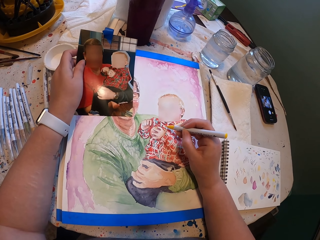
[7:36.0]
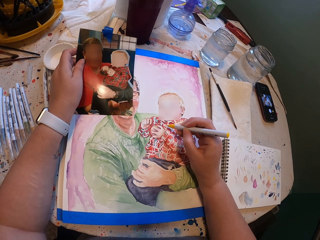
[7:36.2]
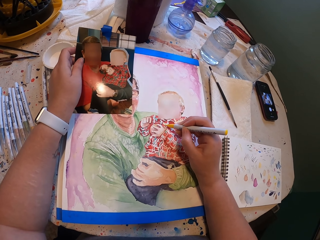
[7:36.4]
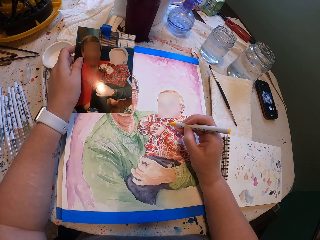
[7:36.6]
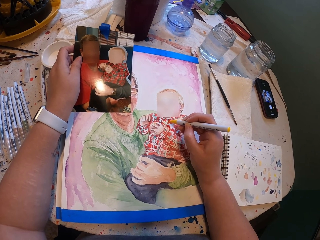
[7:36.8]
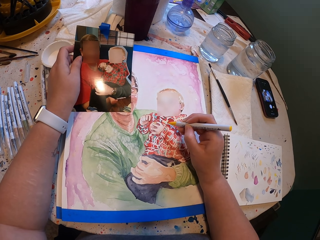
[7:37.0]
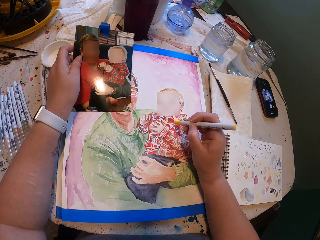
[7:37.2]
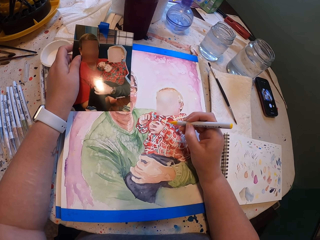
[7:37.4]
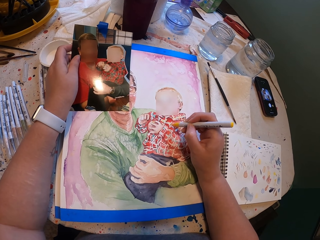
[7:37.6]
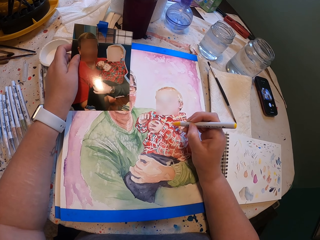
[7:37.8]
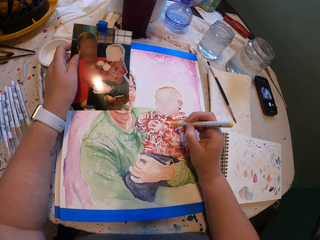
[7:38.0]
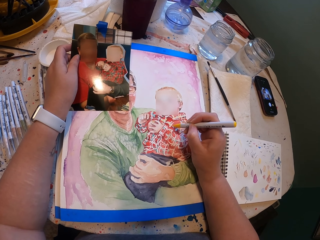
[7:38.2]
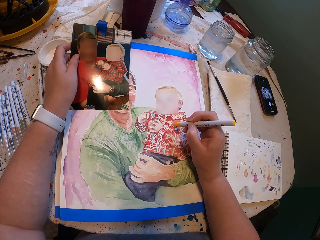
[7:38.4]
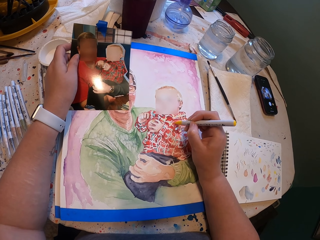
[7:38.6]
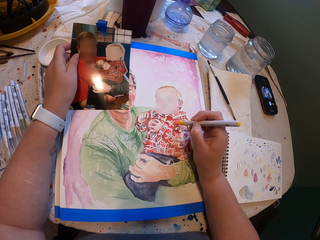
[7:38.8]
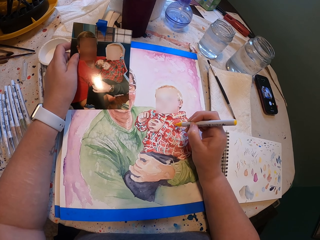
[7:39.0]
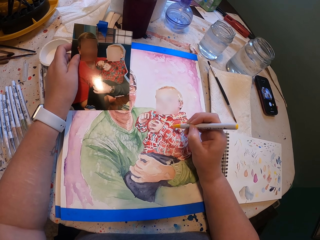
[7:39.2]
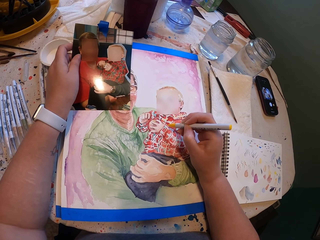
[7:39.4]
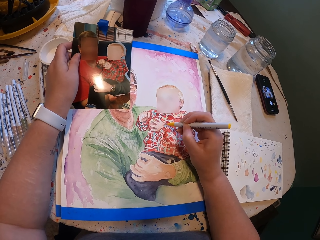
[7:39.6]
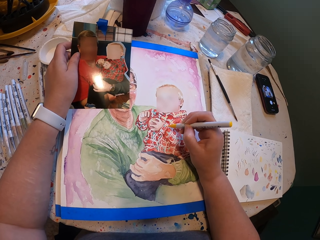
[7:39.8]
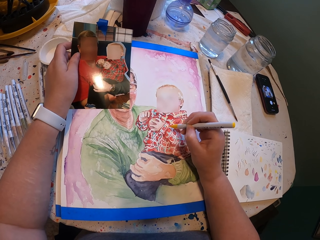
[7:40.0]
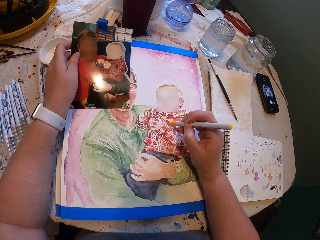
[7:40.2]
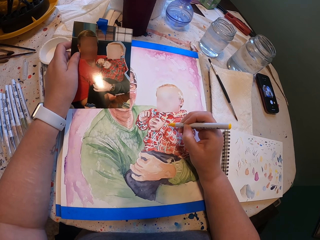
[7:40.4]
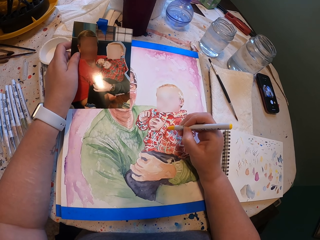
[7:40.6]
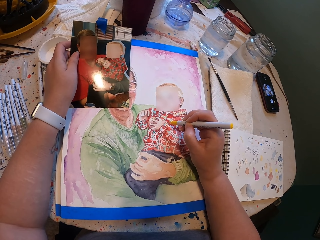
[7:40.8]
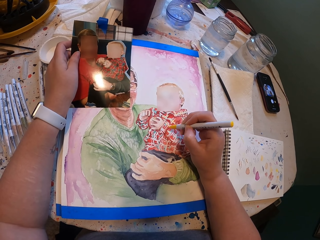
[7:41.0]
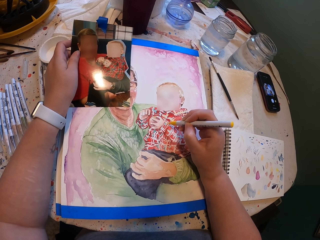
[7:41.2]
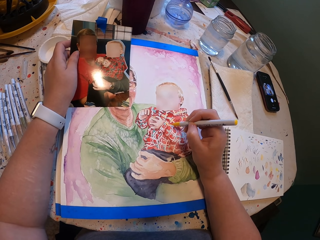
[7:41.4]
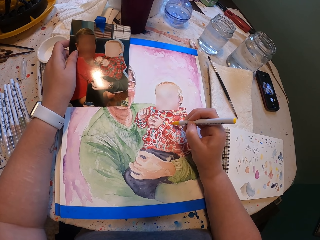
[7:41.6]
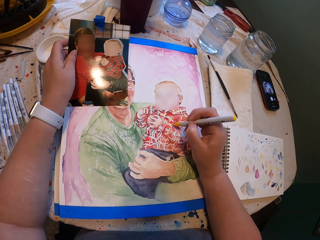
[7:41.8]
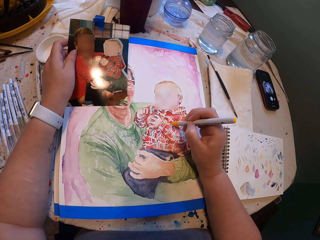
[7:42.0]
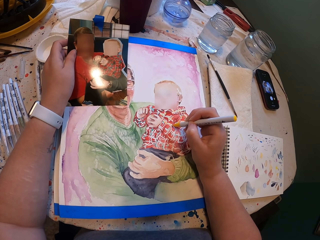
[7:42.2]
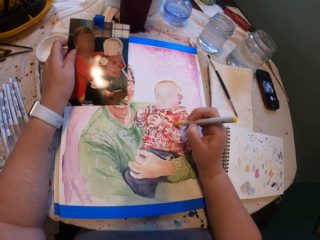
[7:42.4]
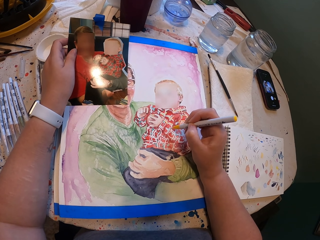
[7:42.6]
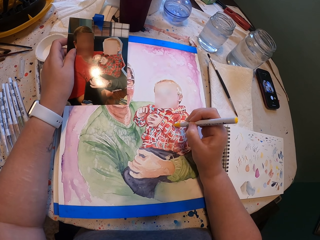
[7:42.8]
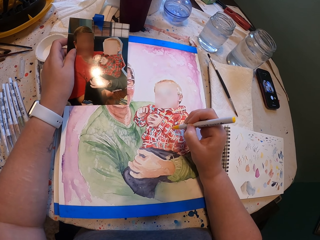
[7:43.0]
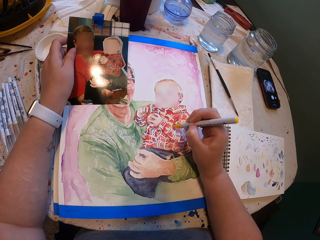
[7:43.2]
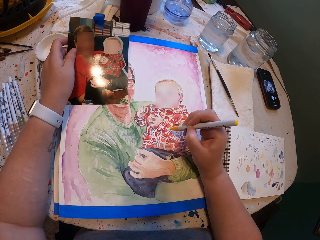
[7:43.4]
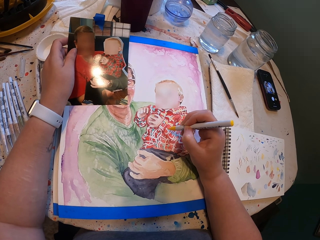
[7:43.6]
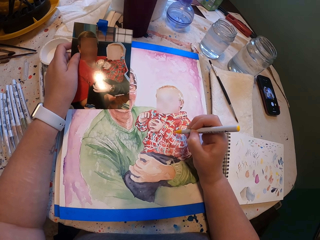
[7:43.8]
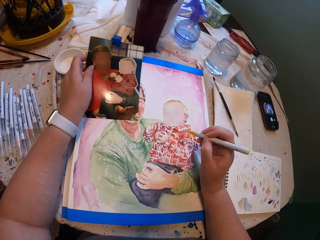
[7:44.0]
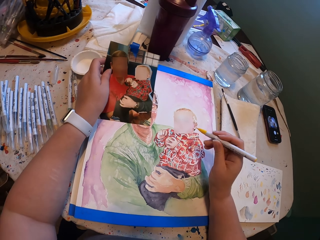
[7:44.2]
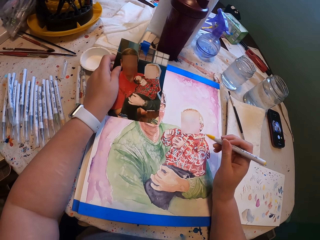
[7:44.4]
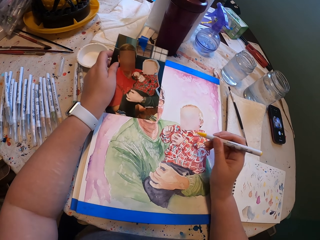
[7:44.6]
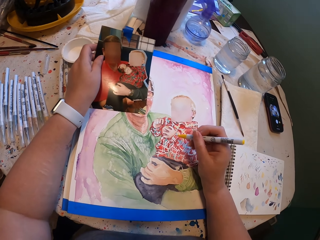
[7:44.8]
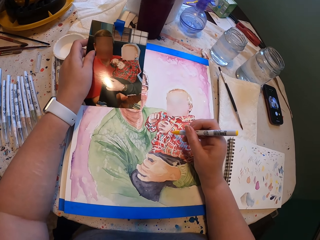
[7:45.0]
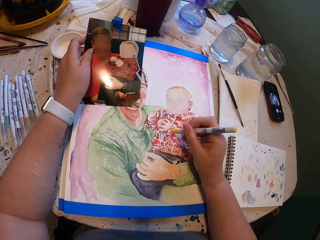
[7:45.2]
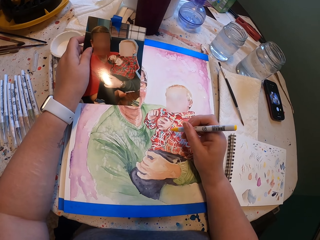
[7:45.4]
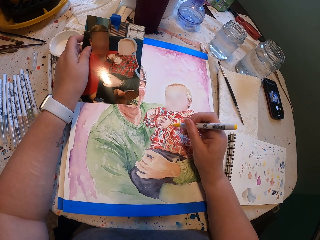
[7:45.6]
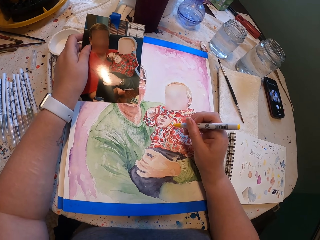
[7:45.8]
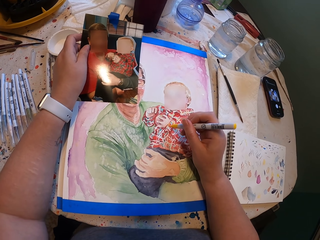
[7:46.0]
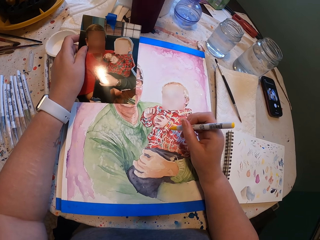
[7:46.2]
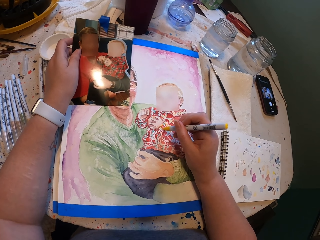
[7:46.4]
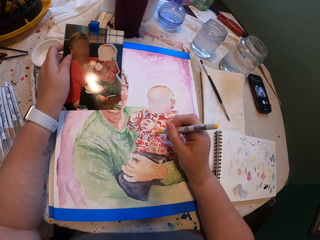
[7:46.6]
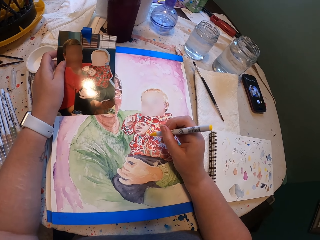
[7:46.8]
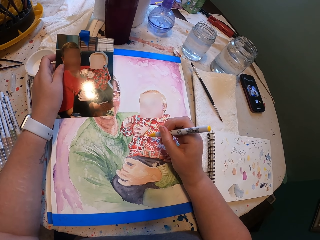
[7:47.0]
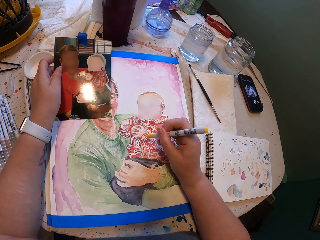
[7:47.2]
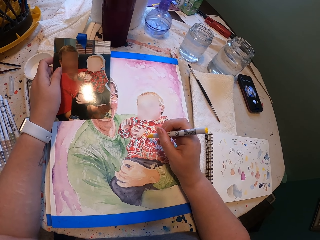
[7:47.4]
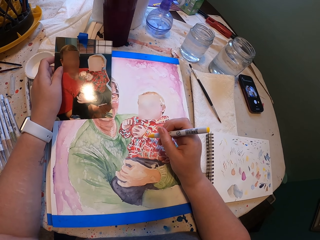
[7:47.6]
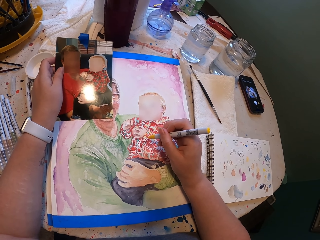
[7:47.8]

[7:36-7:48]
The camera wearer paints the picture.

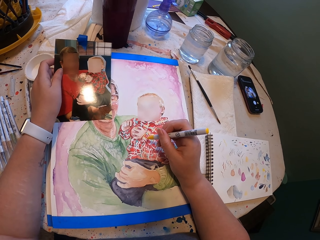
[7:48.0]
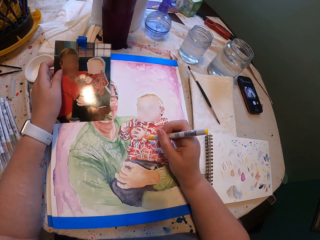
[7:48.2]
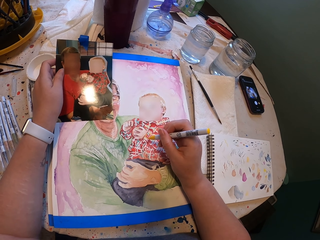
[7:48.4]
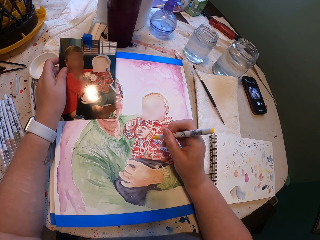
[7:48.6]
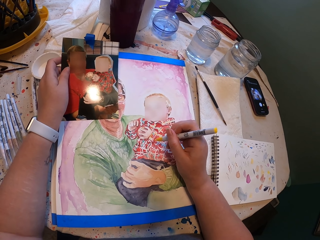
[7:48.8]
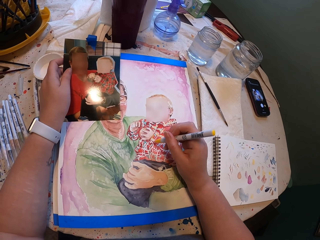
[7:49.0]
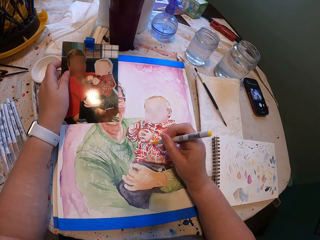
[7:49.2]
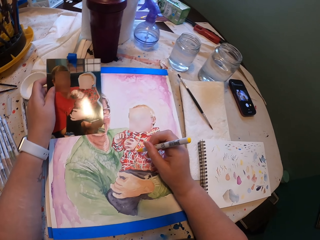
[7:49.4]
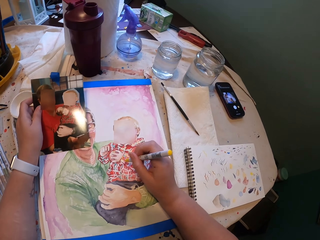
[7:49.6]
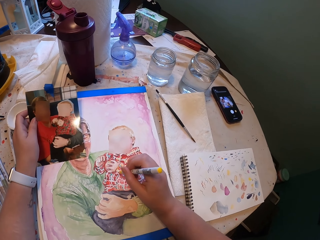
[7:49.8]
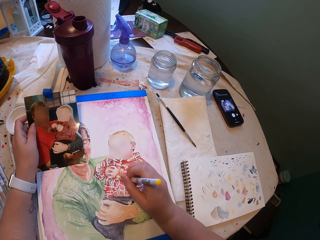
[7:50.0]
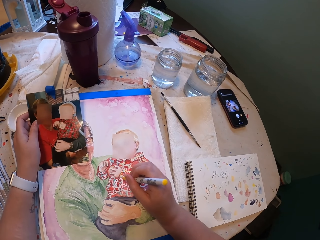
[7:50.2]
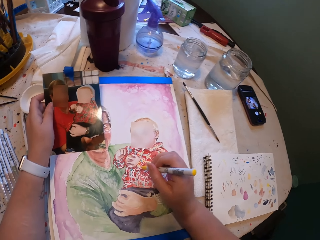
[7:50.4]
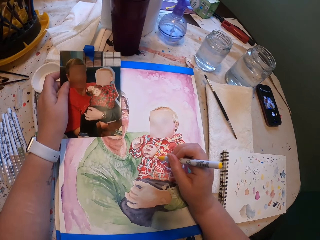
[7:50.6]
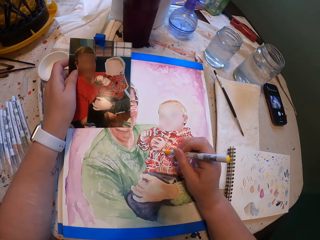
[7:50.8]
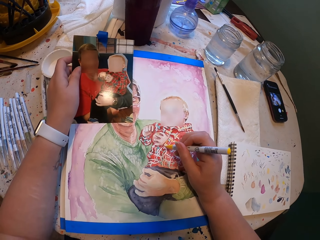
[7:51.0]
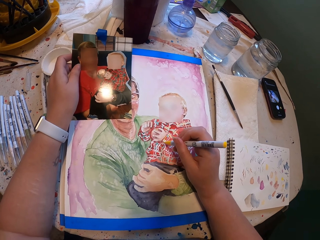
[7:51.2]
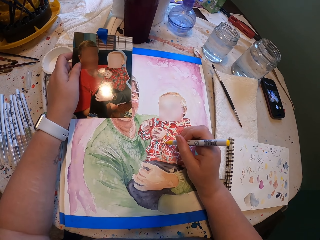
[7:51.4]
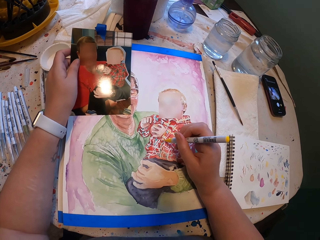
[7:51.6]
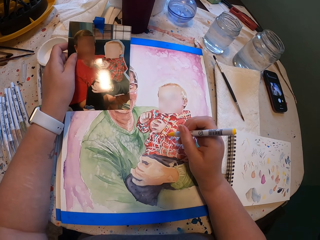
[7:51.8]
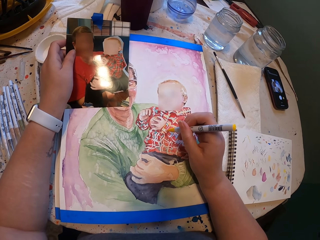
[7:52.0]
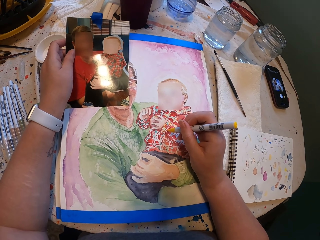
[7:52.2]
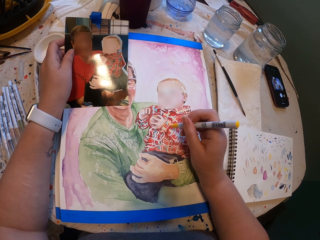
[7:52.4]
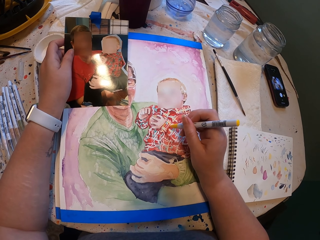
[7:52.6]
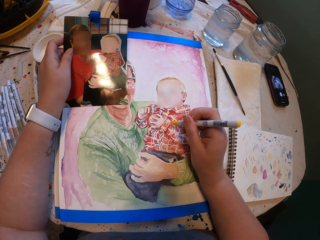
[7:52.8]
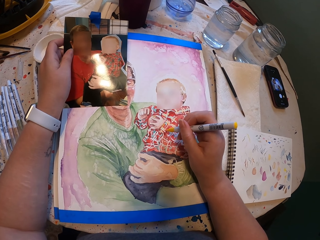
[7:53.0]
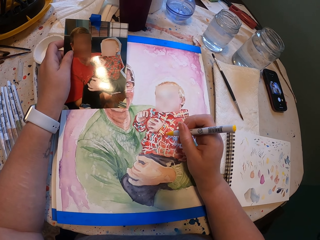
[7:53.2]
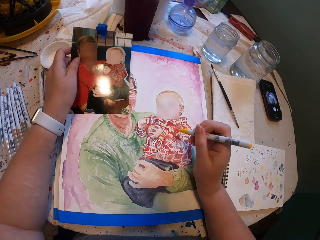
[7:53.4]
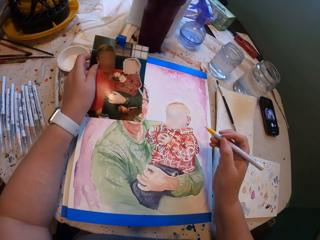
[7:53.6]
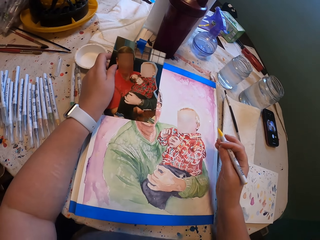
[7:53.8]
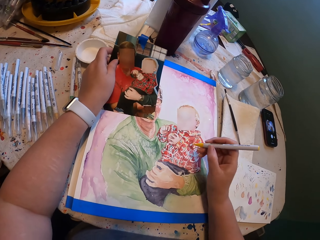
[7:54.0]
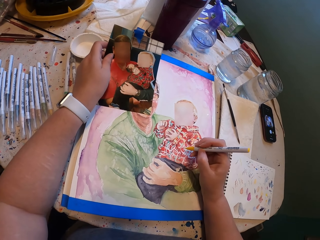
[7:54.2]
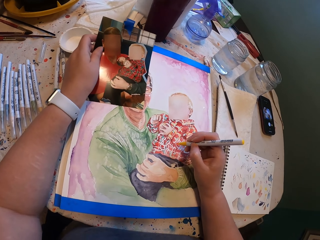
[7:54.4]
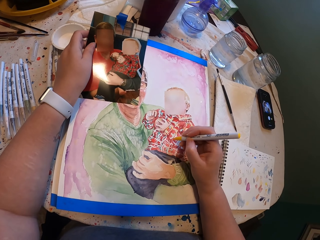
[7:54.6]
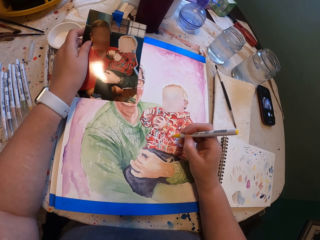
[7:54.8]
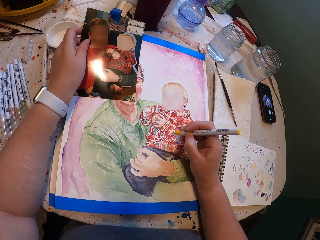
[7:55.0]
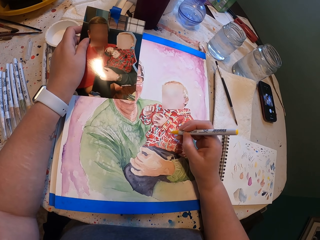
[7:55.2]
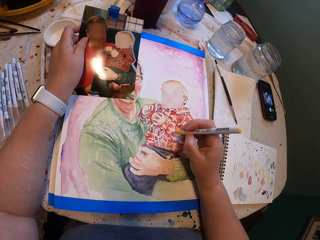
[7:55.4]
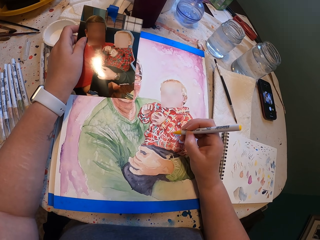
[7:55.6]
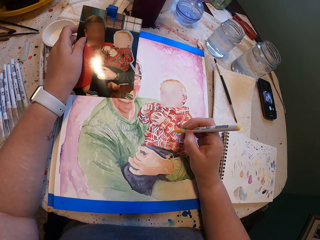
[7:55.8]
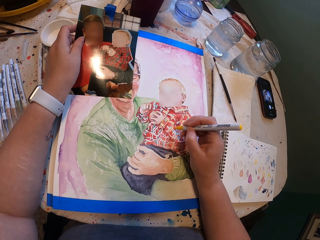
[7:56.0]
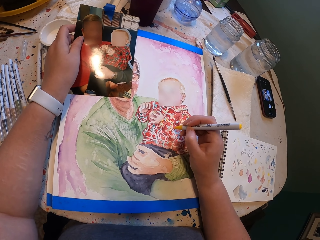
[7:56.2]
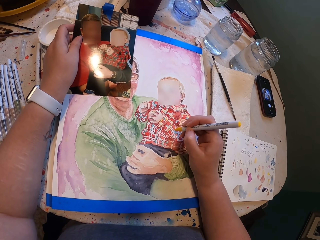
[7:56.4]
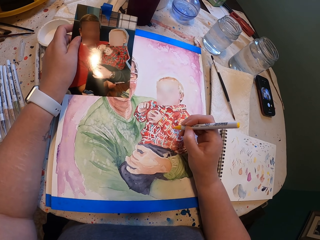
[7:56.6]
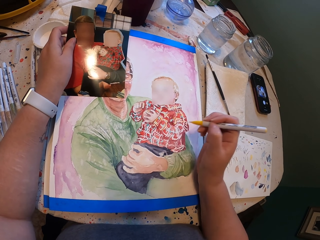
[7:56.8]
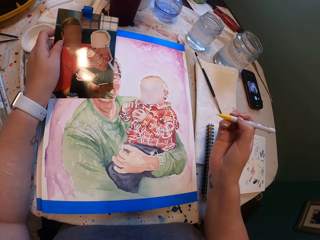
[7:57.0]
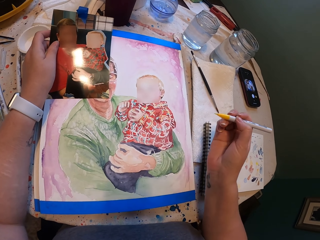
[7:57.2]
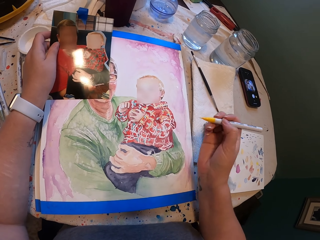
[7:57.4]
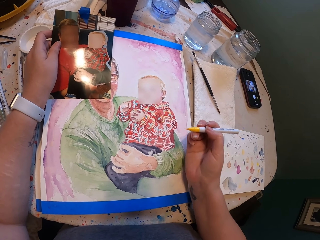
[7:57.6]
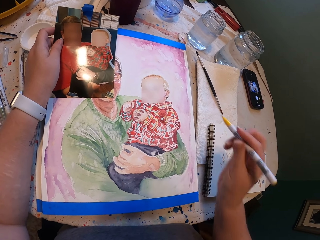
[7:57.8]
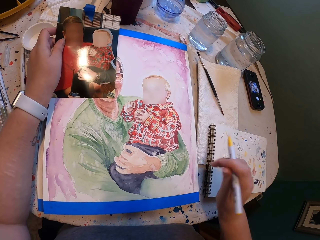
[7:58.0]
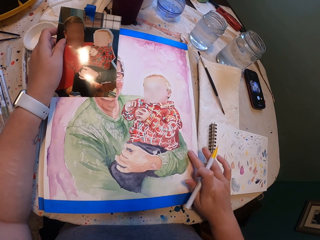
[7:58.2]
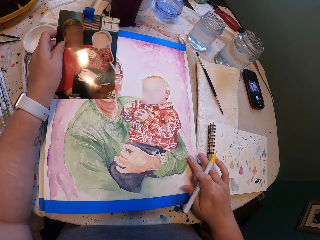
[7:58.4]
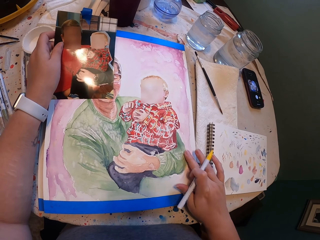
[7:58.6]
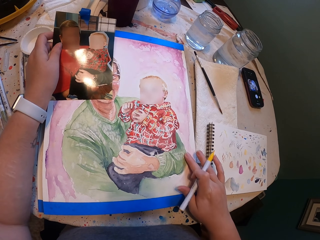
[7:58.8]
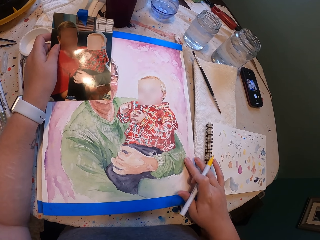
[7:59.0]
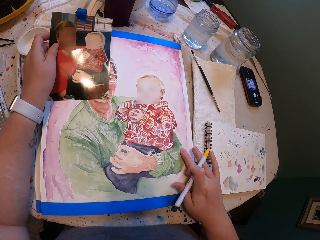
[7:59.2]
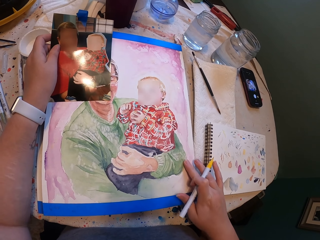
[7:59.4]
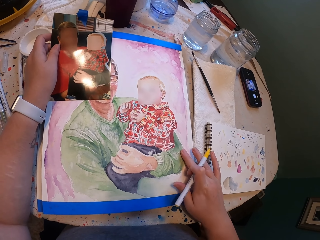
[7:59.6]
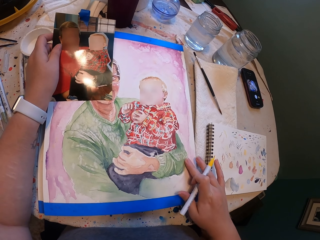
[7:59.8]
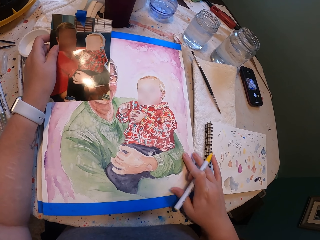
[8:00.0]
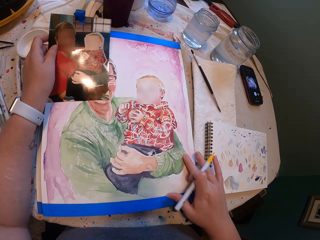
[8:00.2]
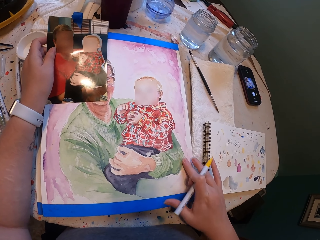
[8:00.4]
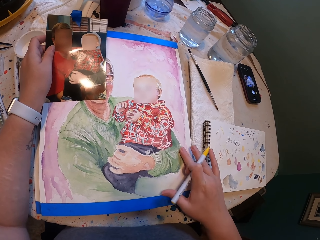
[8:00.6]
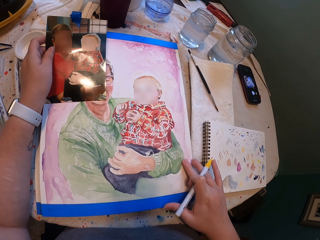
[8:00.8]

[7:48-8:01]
The camera wearer rubs the paint on the drawing with a finger.
